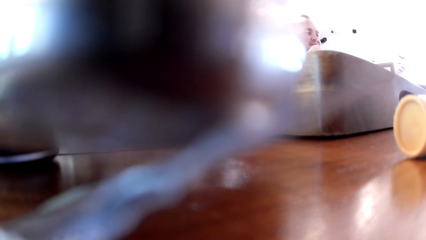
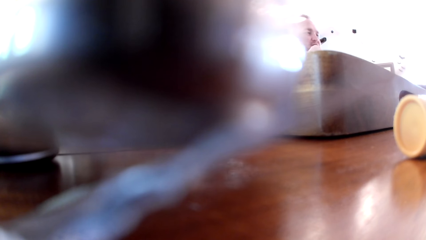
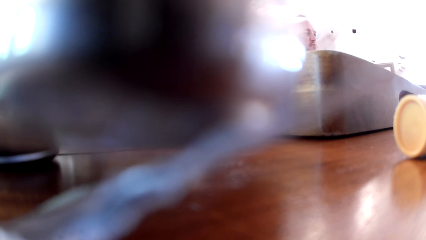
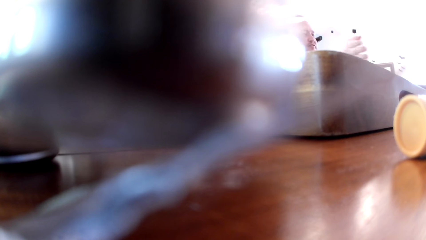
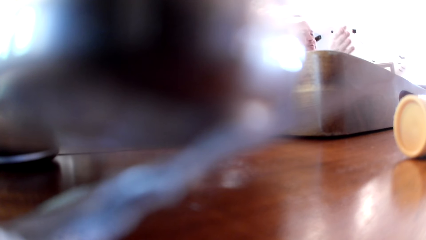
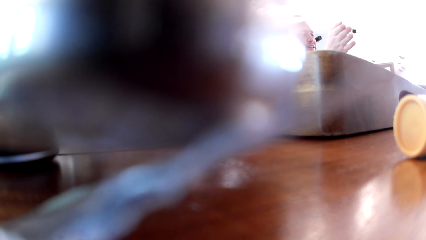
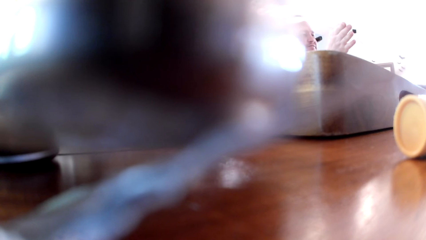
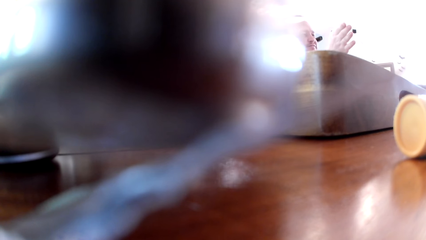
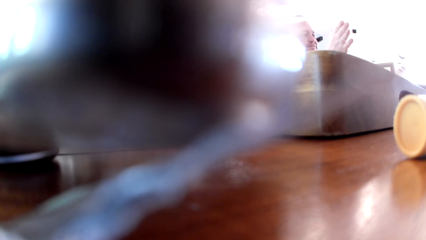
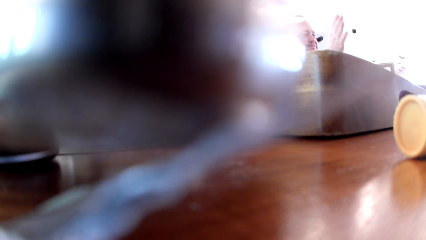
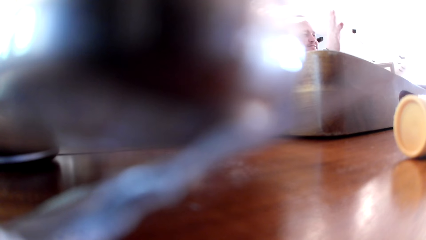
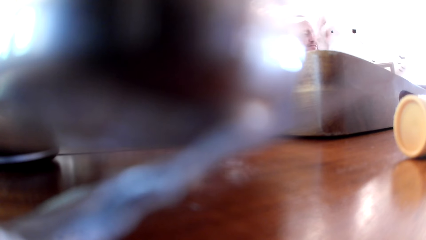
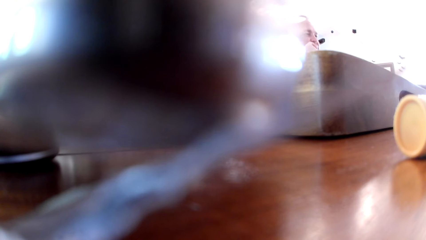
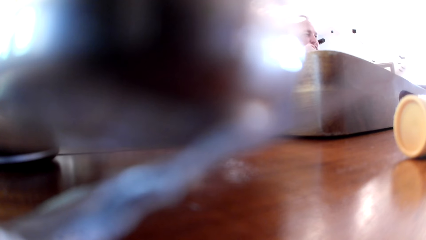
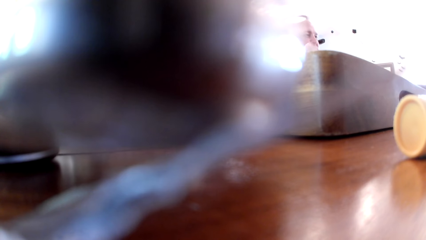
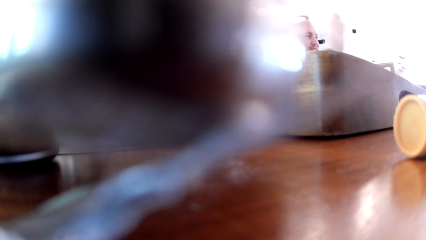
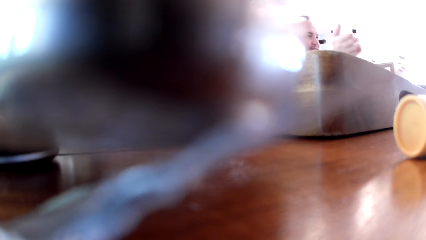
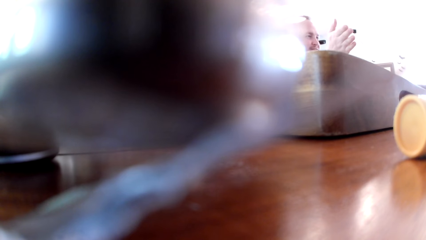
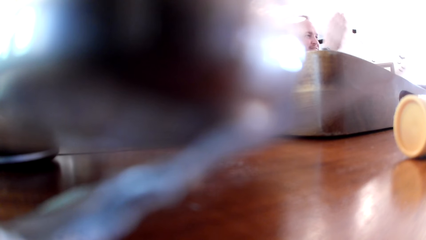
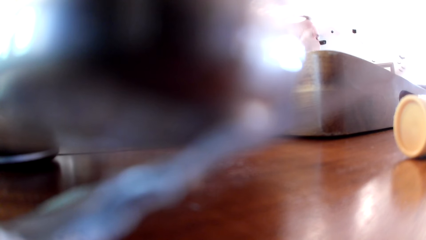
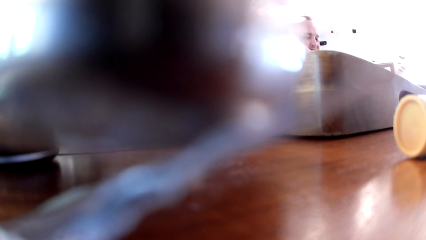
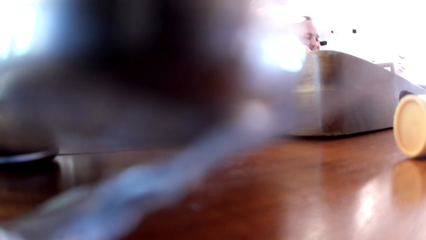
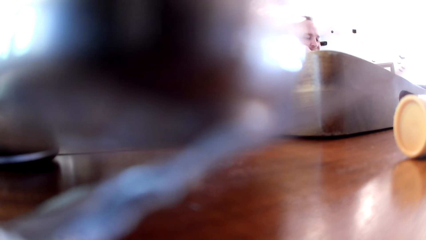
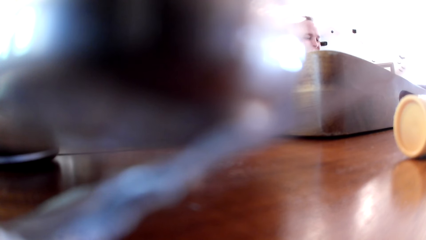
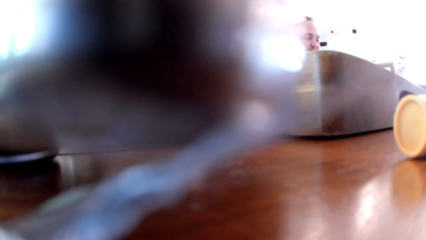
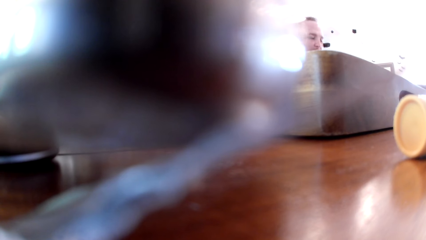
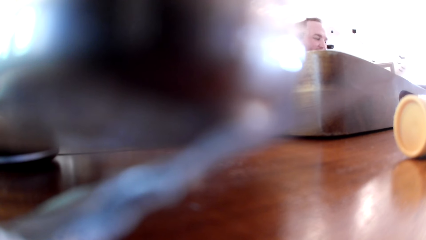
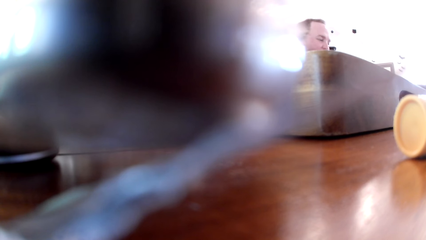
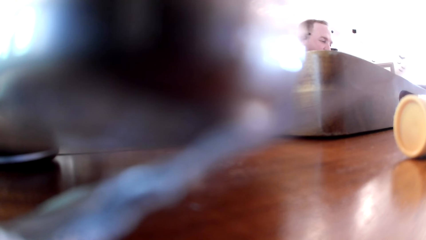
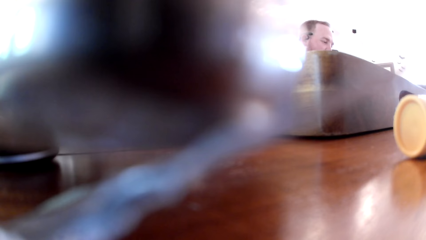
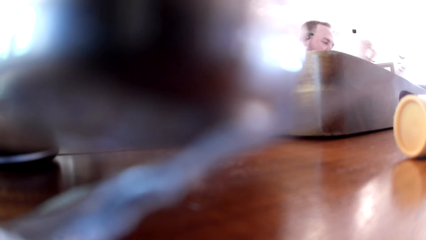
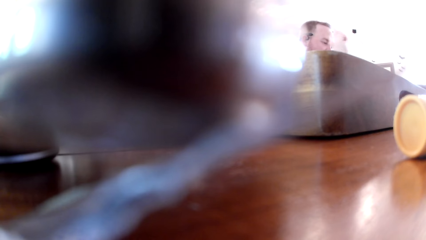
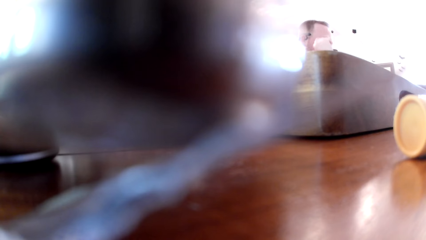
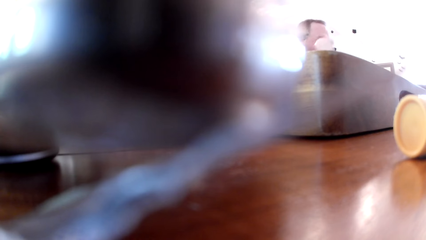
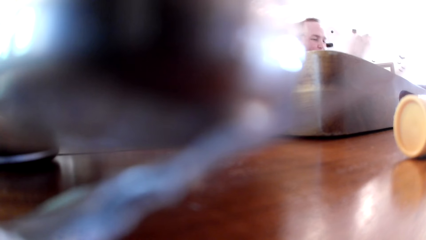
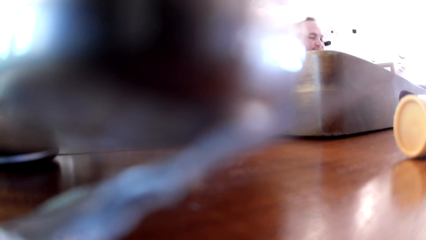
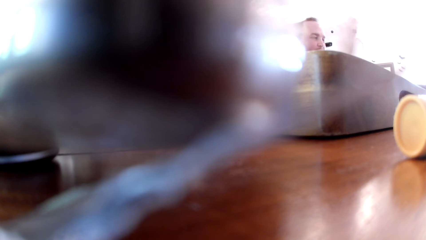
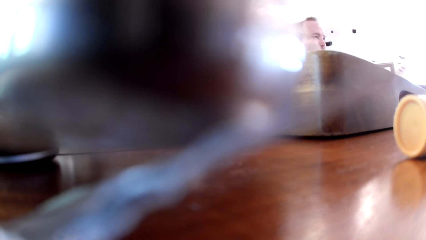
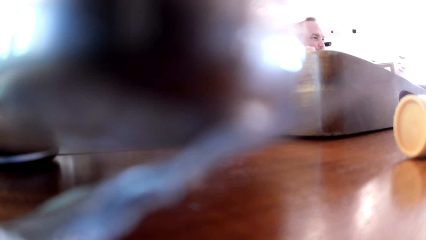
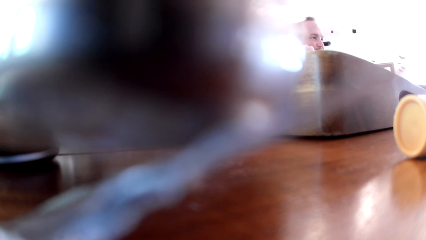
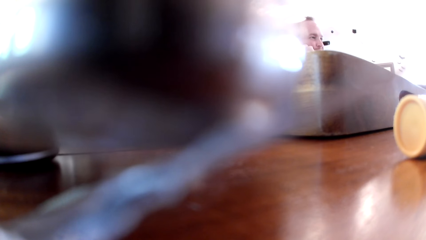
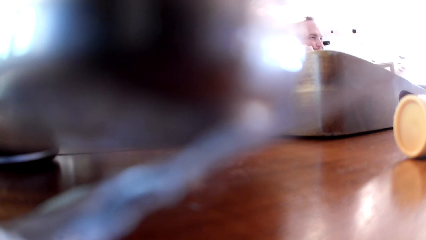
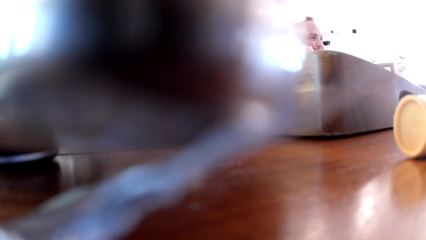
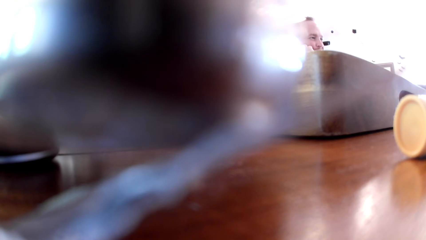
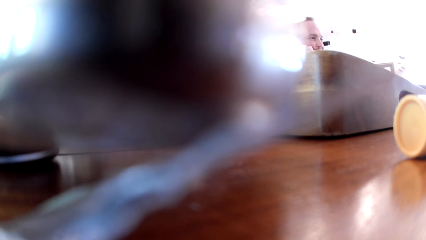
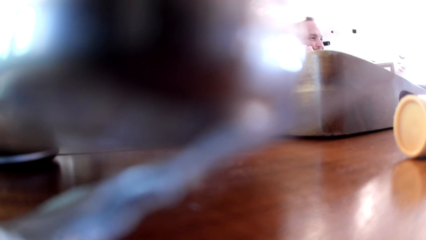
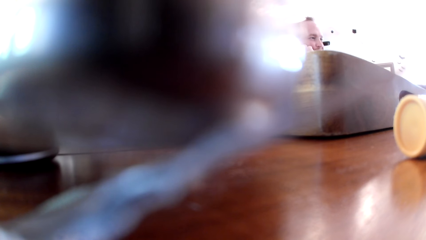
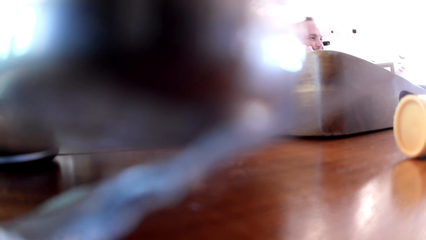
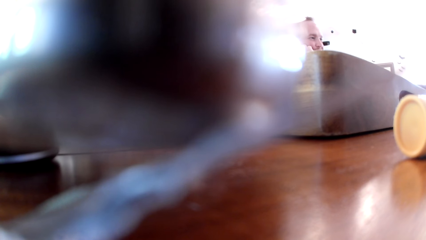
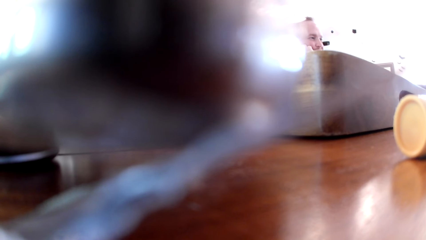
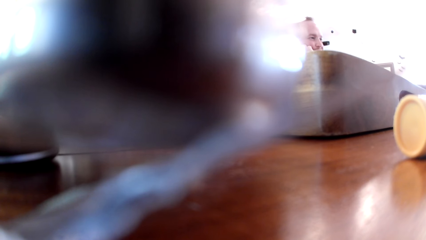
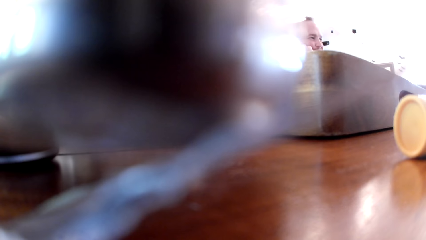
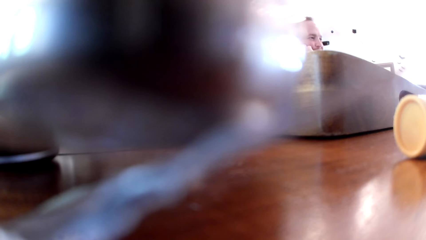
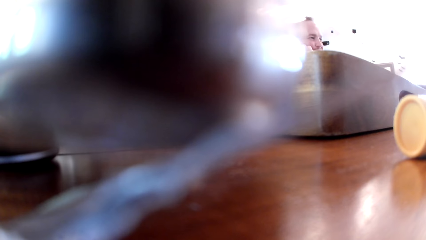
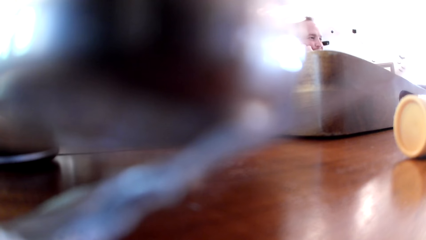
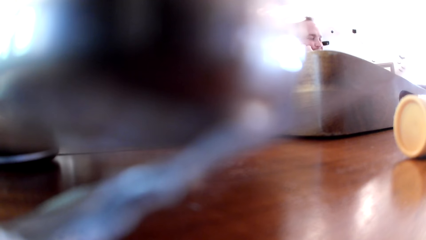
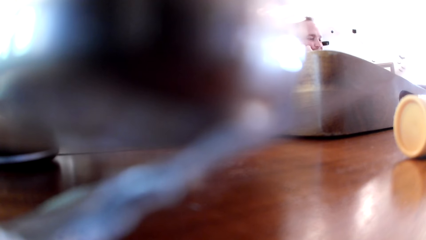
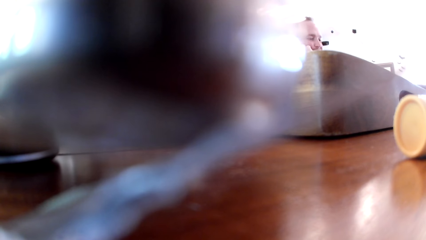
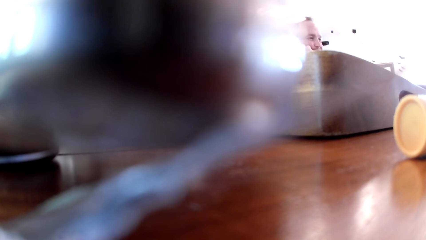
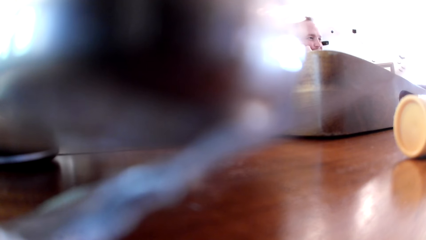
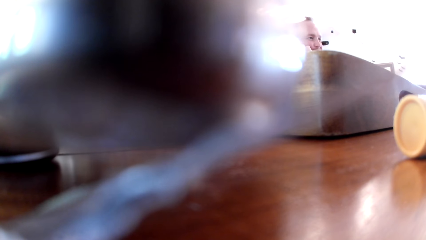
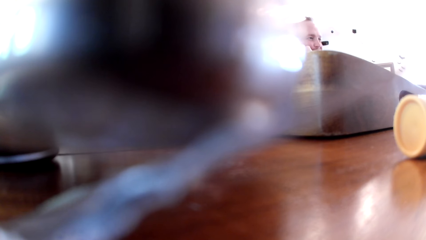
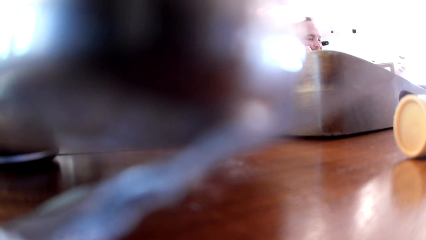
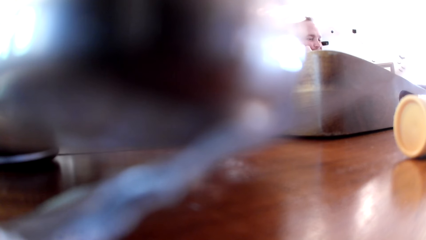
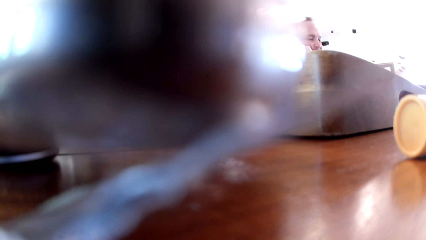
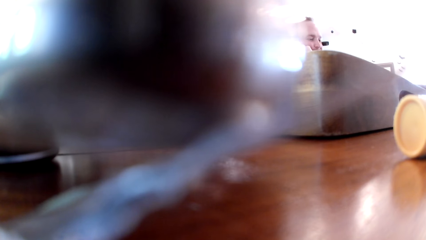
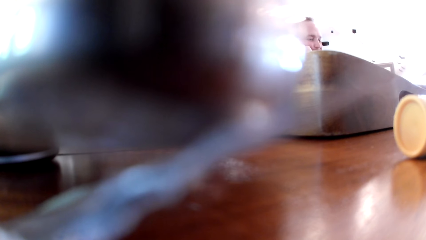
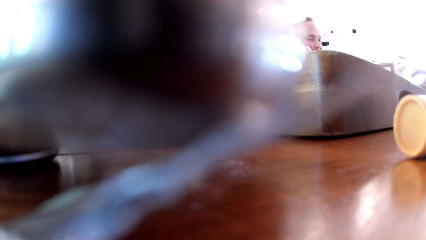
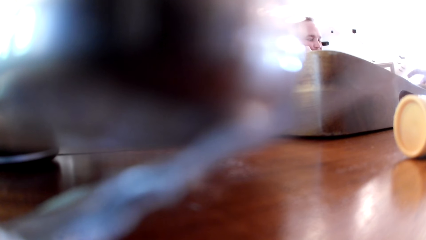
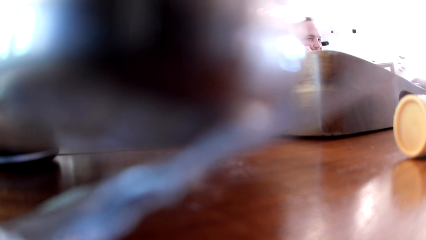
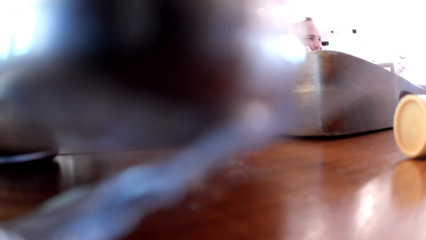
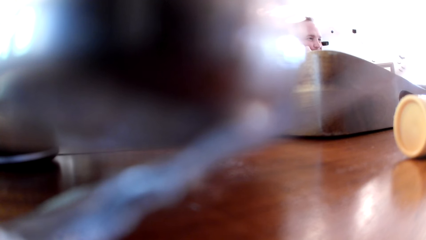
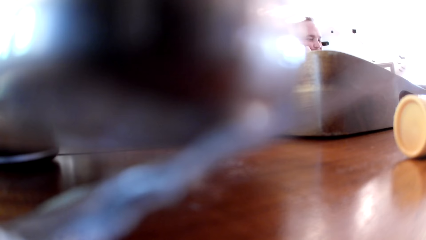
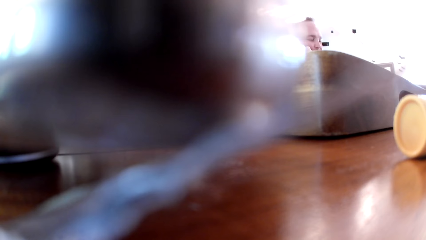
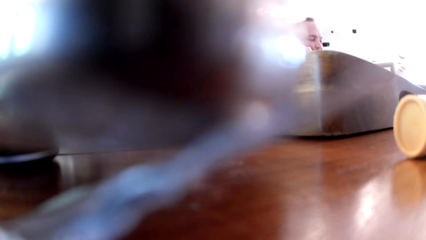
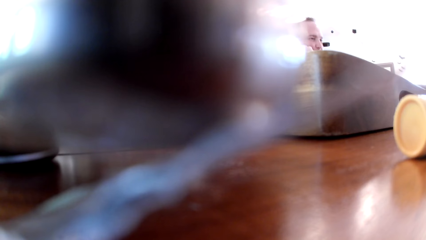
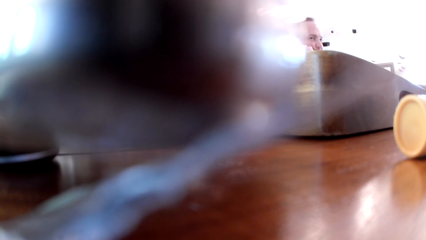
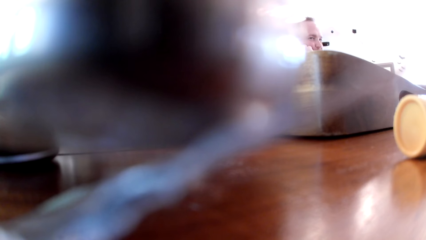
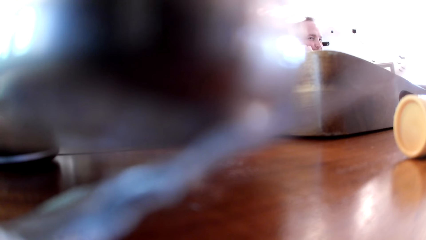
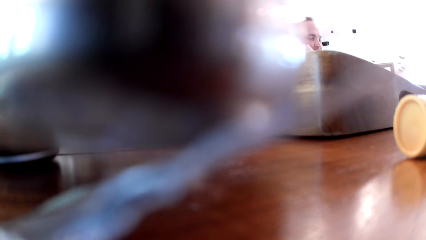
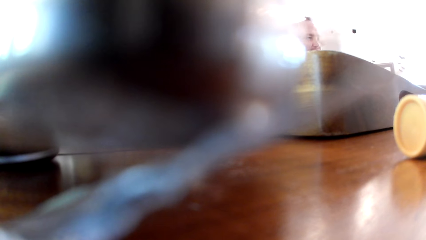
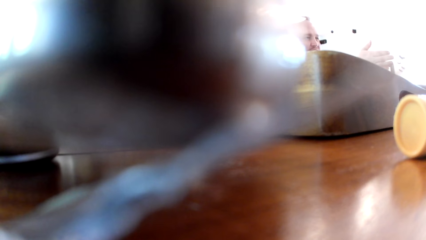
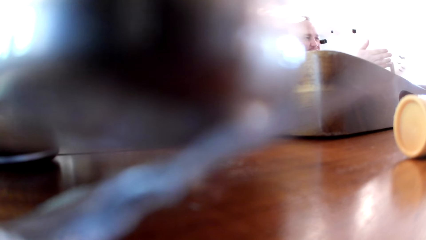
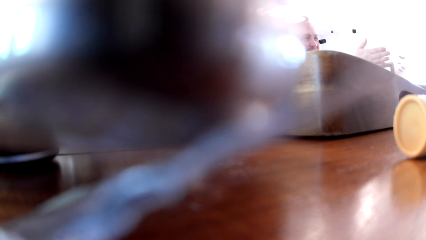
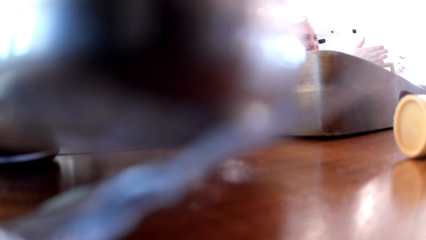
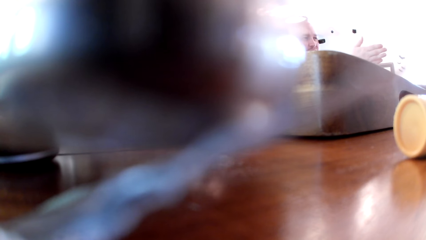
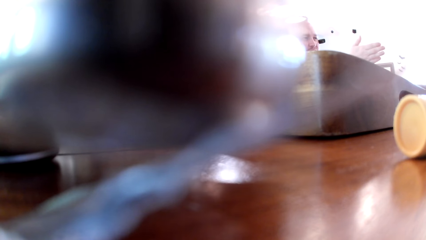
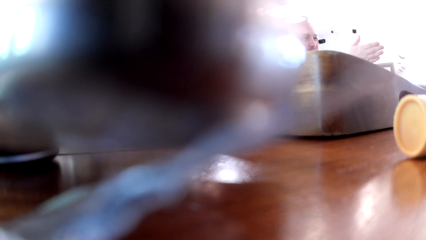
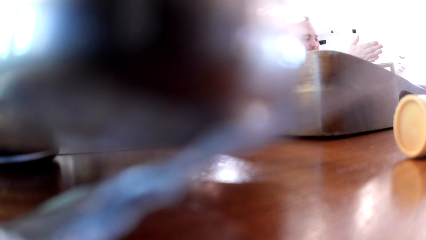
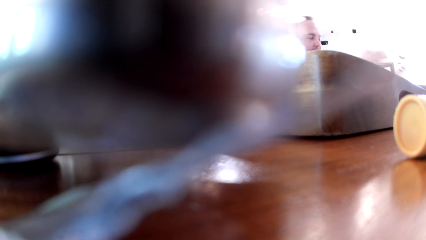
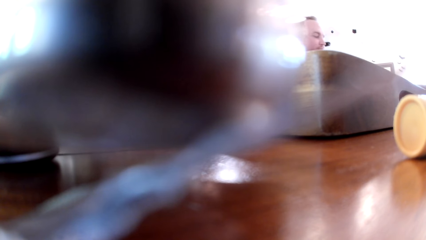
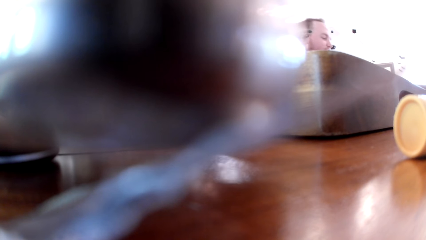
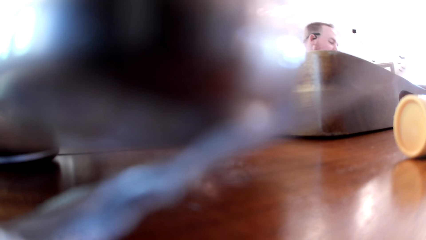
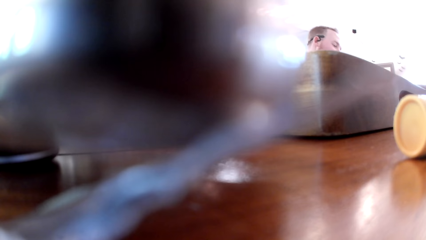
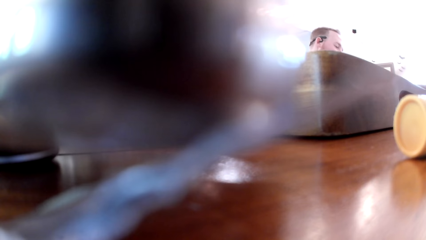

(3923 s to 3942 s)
The man gesticulates with his right hand, places his right hand on his cheek, gesticulates with his right hand, places his right hand on his cheek, places his right hand on the table, removes his right hand from the table, gesticulates with his right hand and places his right hand on his cheek. Another man gesticulates with his right hand. The first man gesticulates with his right hand.
